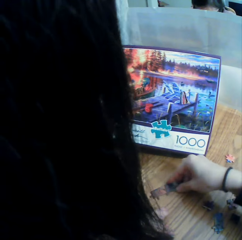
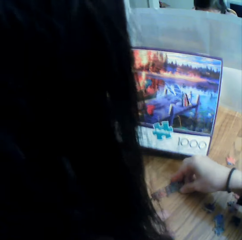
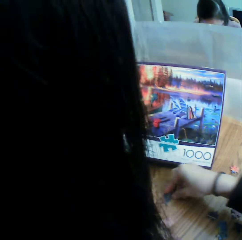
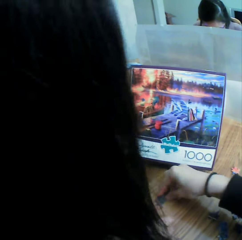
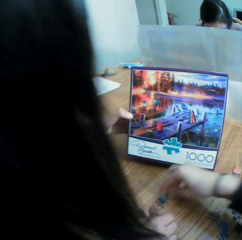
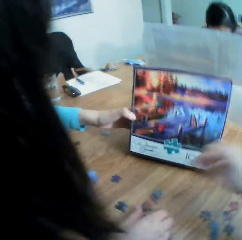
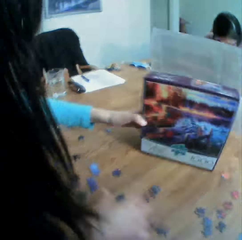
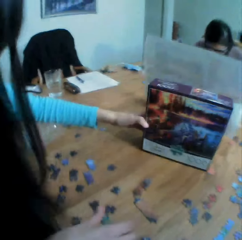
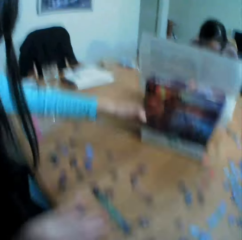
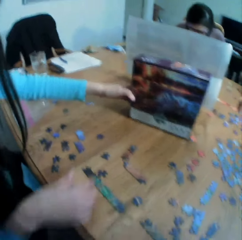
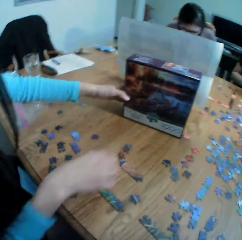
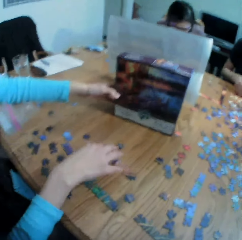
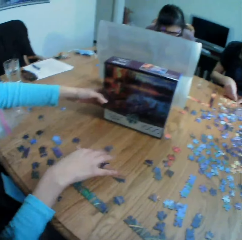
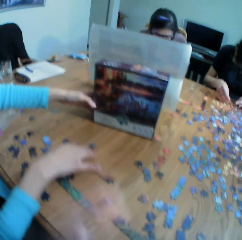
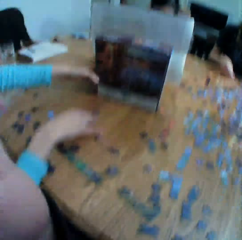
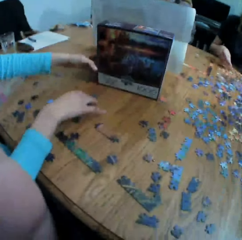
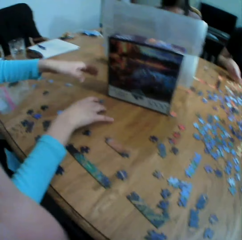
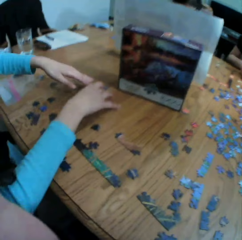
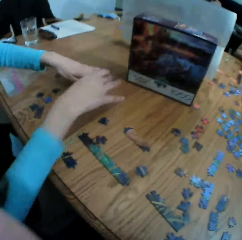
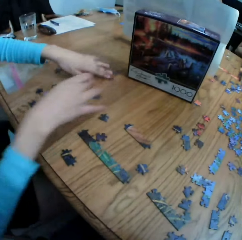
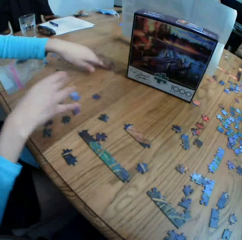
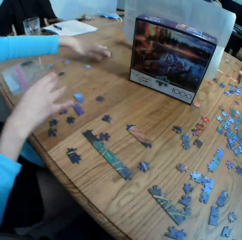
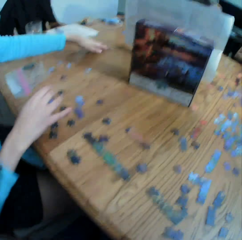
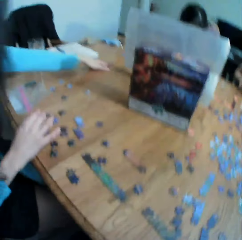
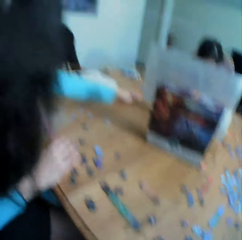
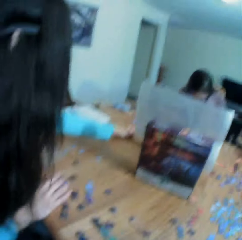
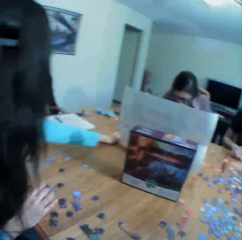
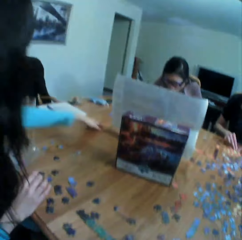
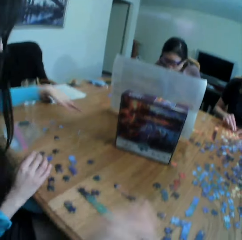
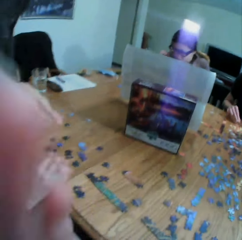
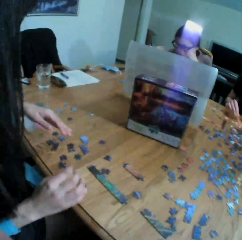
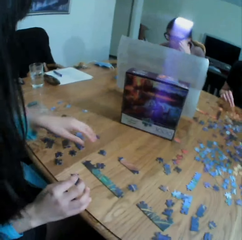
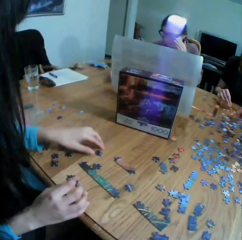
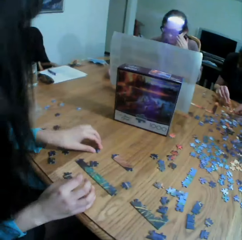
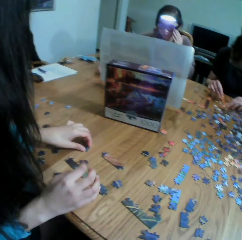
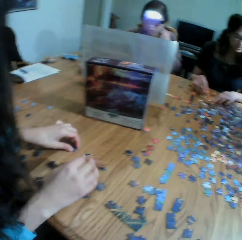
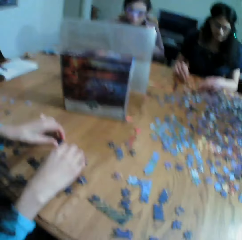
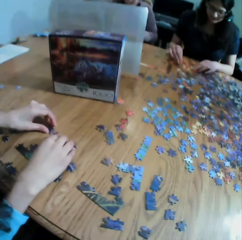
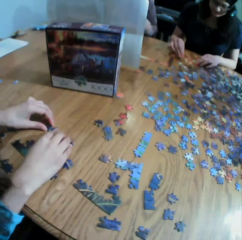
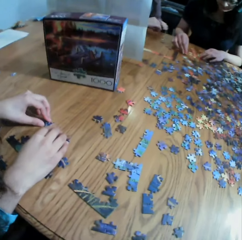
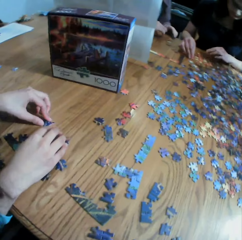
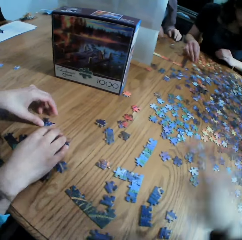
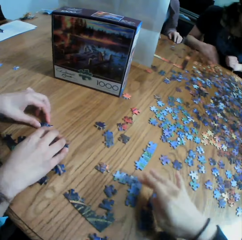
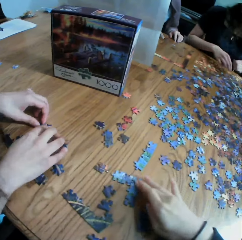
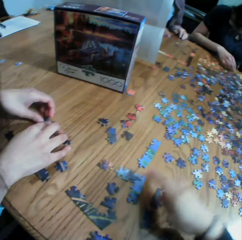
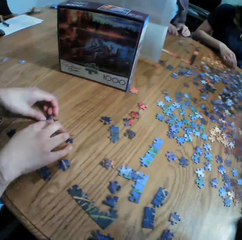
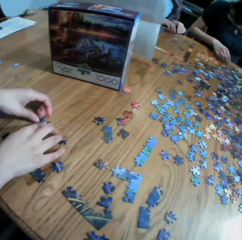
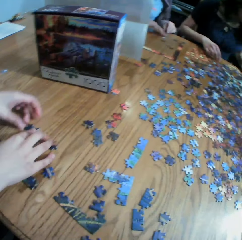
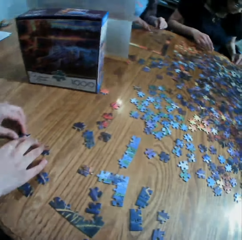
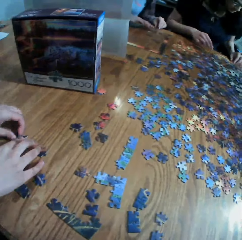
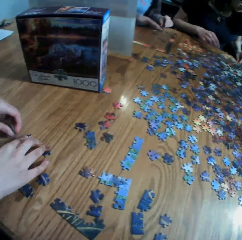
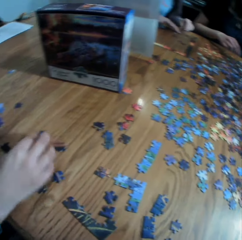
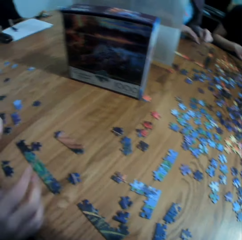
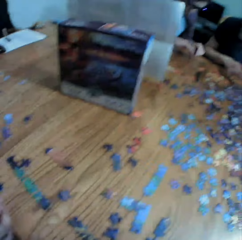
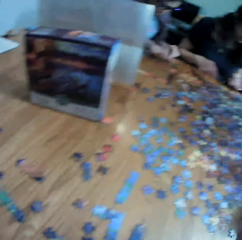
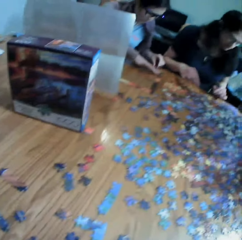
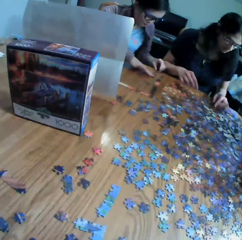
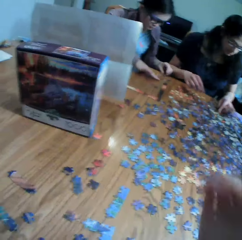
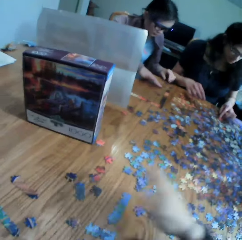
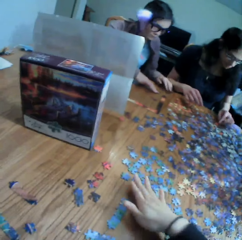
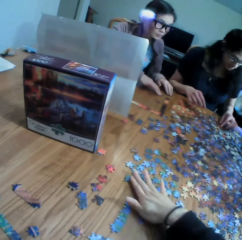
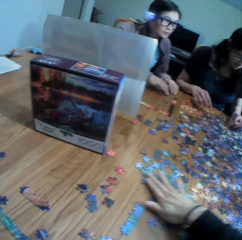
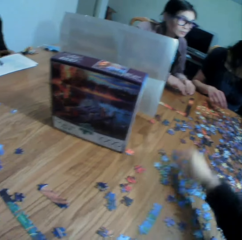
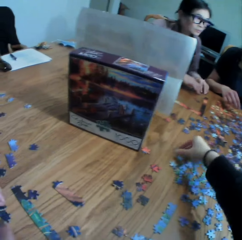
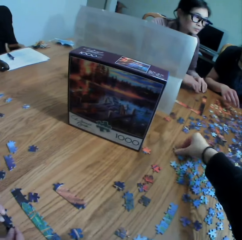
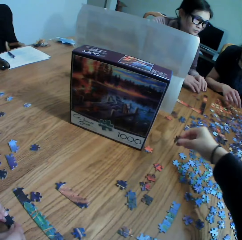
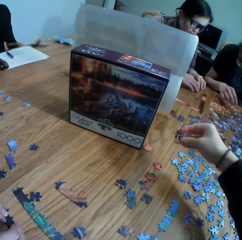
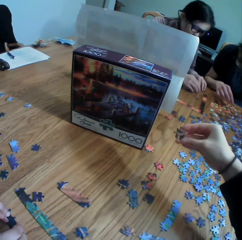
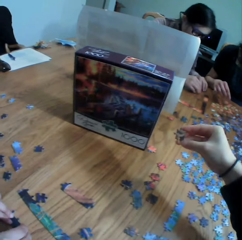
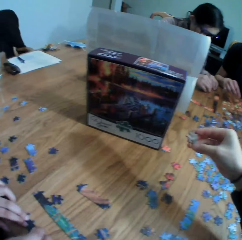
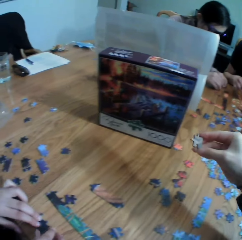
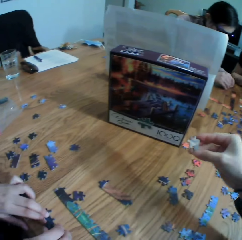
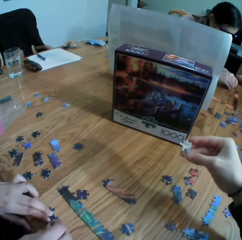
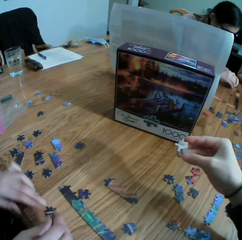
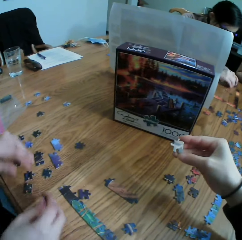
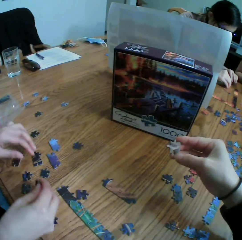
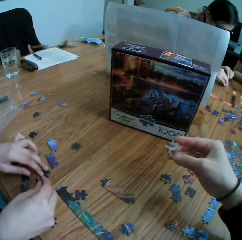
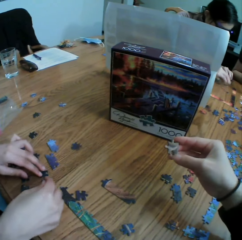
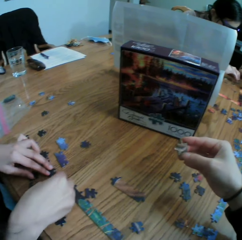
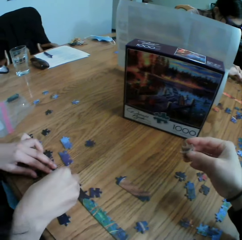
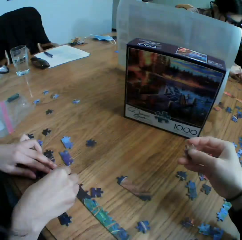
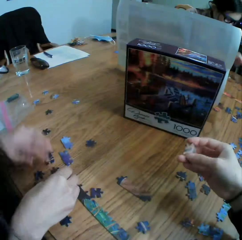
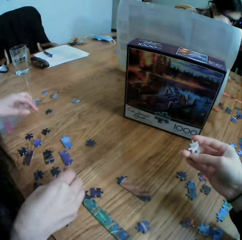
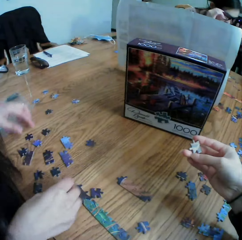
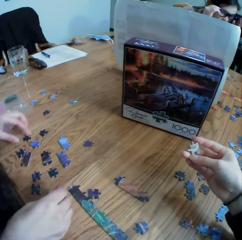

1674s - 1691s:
The camera wearer touches the clipart. They touch the camera. They laugh to a woman. They look at the box. The woman gives another woman the jigsaw clipart. The camera wearer adjusts the camera. The first woman plays the jigsaw puzzle. The camera wearer touches the puzzle. They touch the jigsaw clipart. They move the puzzle on the table. They pick up the puzzle. They look at the puzzle.

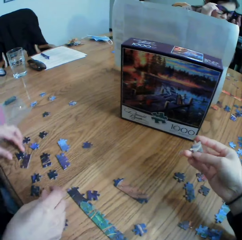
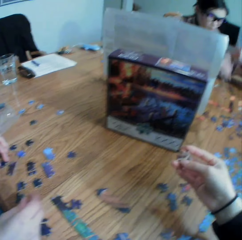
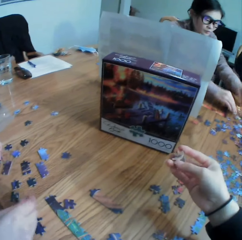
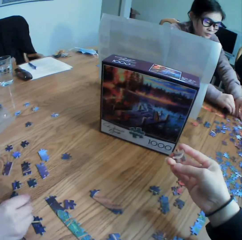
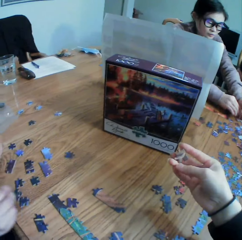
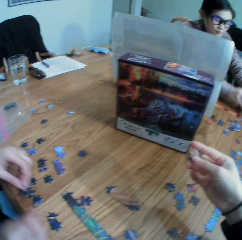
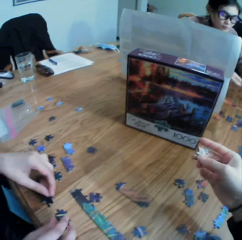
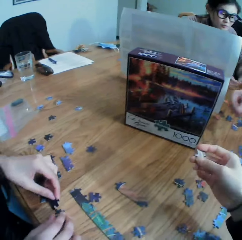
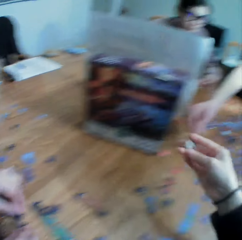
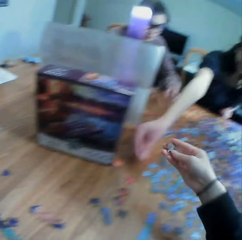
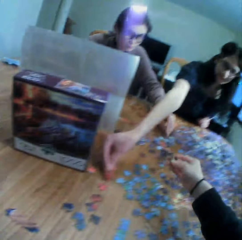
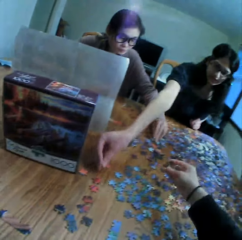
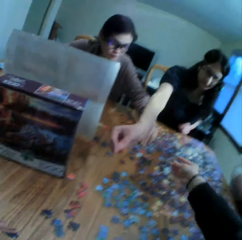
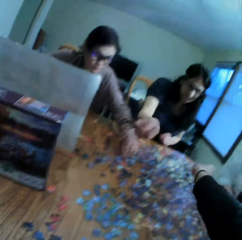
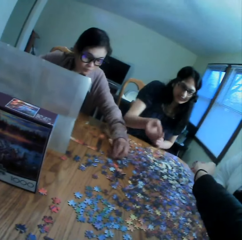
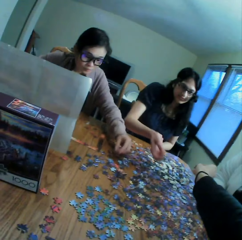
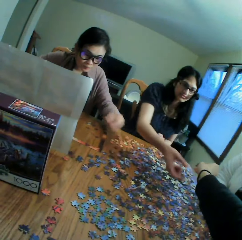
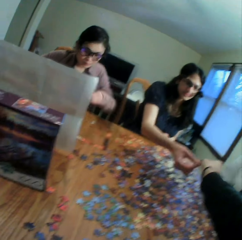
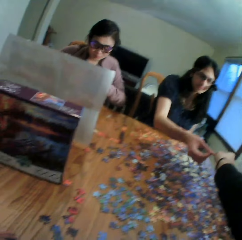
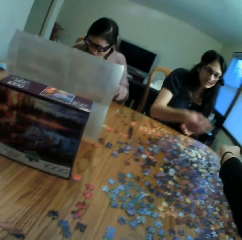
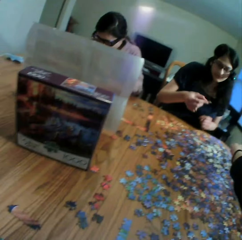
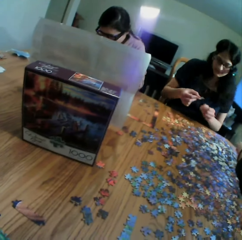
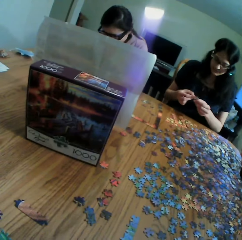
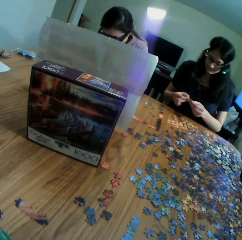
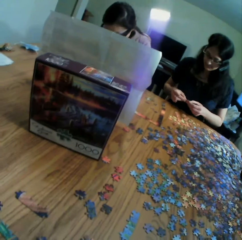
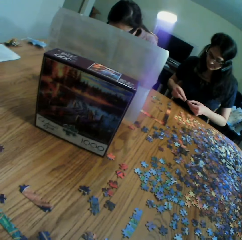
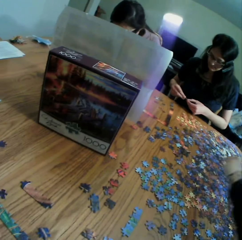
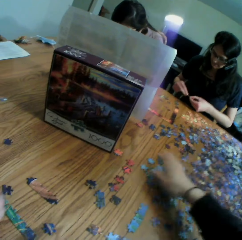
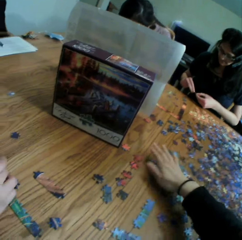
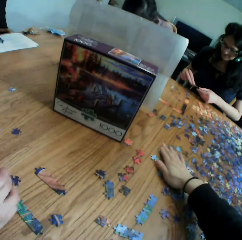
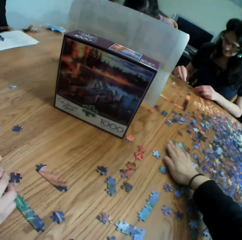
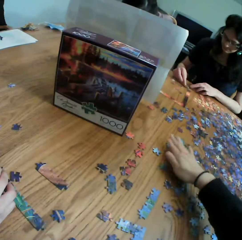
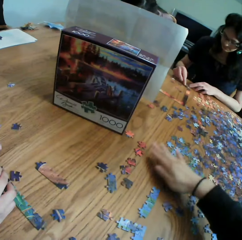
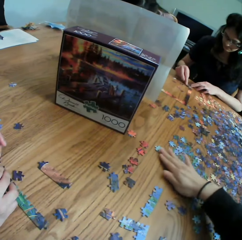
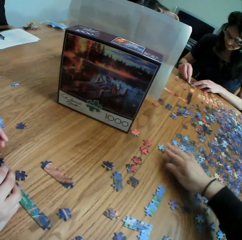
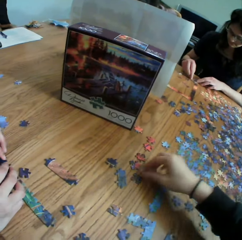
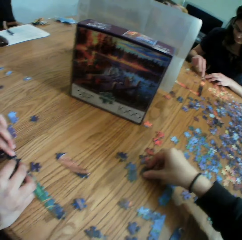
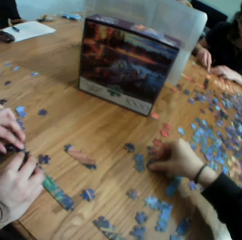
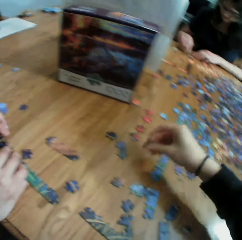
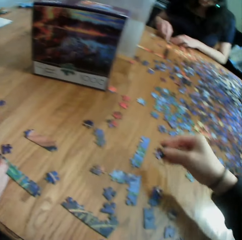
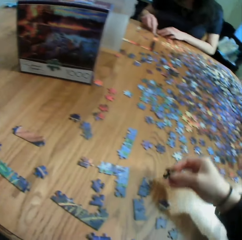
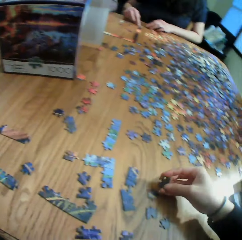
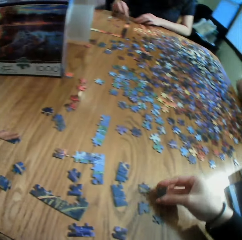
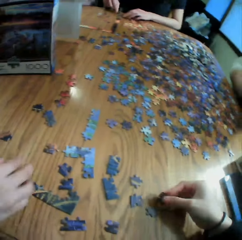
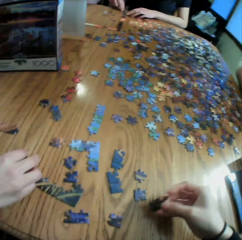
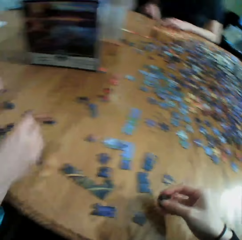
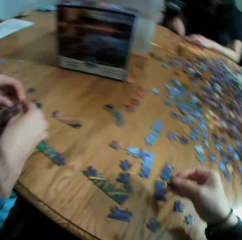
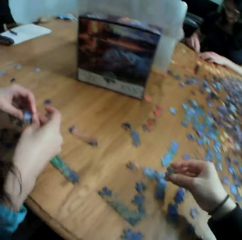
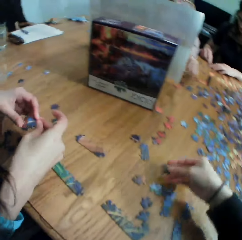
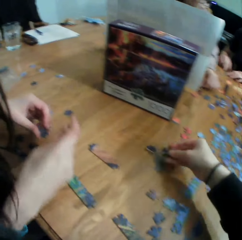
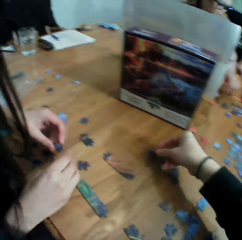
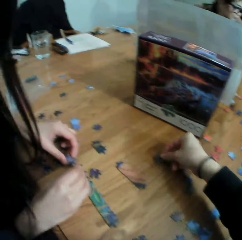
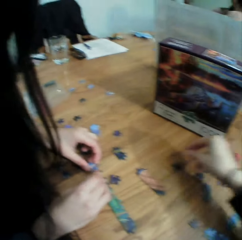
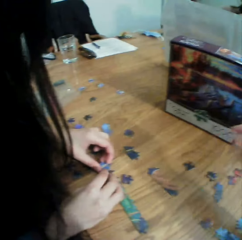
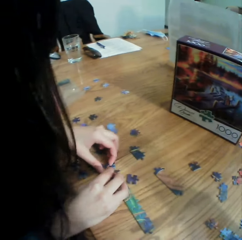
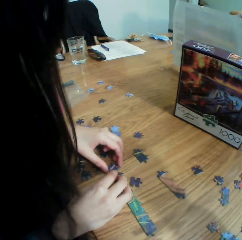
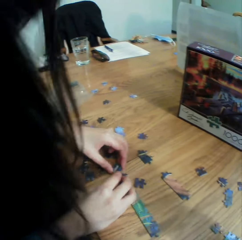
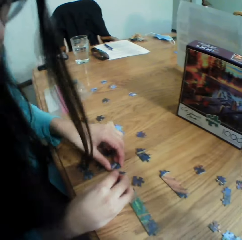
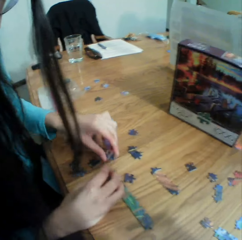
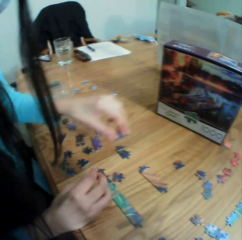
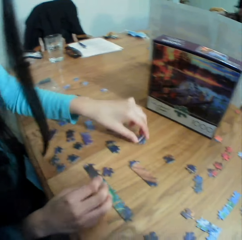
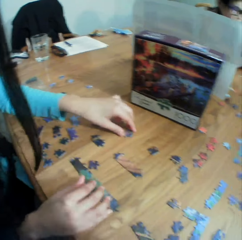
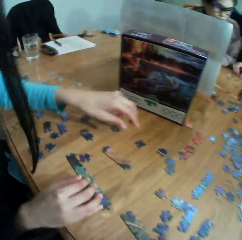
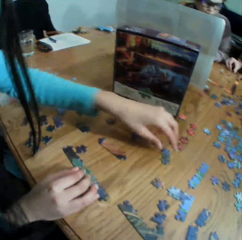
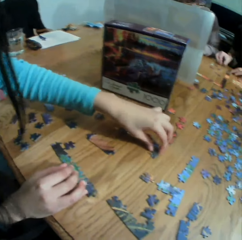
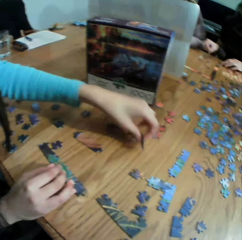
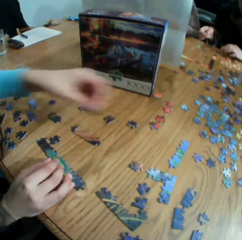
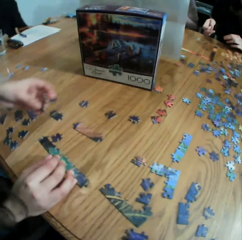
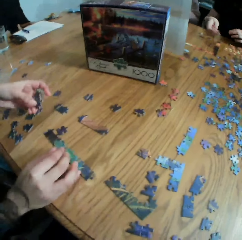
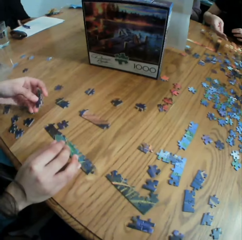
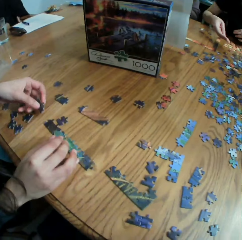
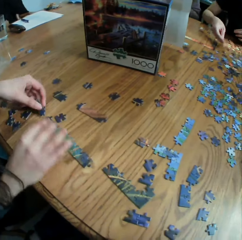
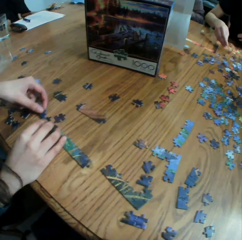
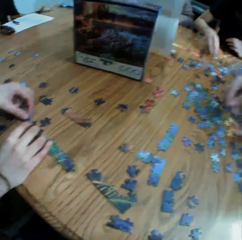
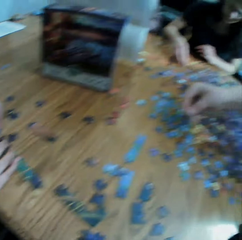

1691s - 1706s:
The camera wearer hands a woman the puzzle or jigsaw clipart. They look at the woman. They move the puzzles on the table. They touch the clipart and talk. They pick up the puzzle. They move the puzzle on the table. They put the puzzle on the table. They play the jigsaw puzzle with another woman. They look at the box.
